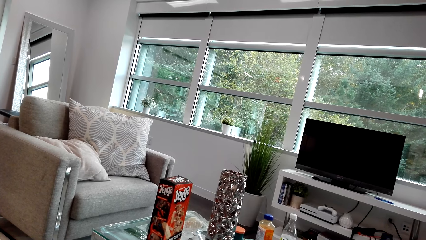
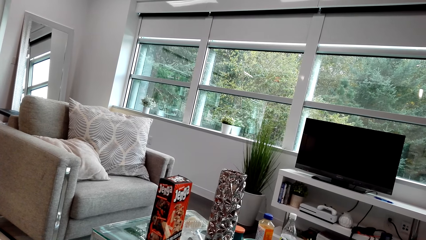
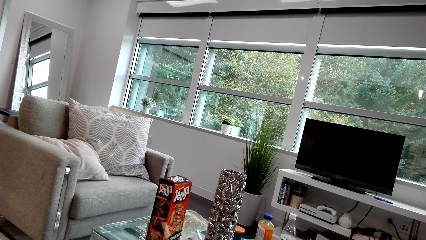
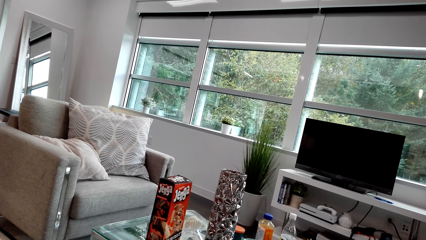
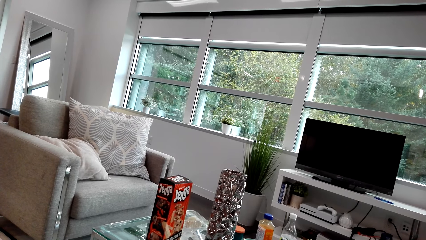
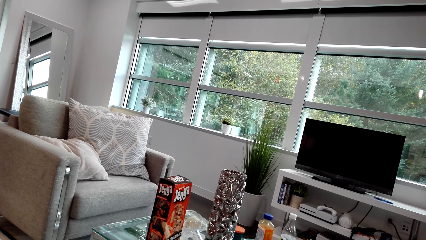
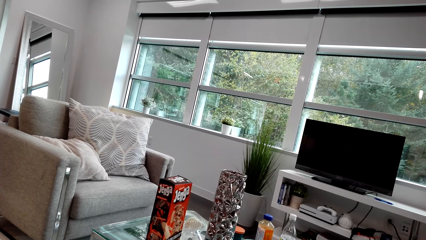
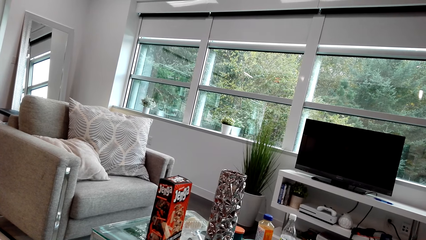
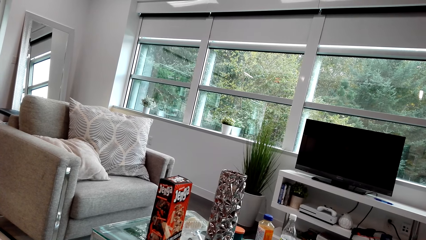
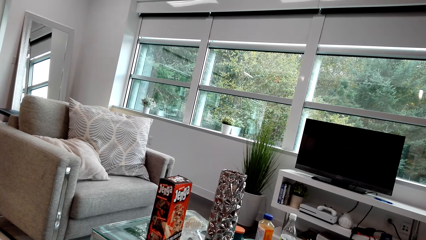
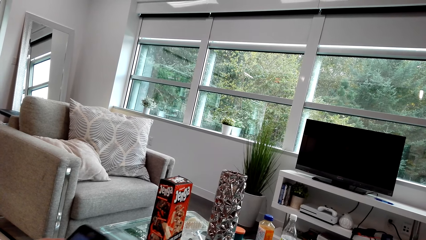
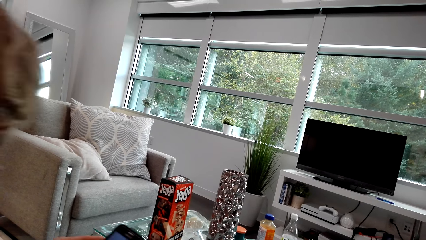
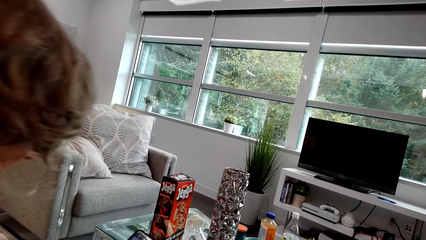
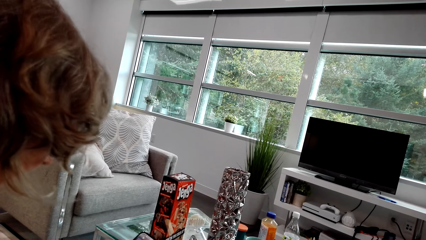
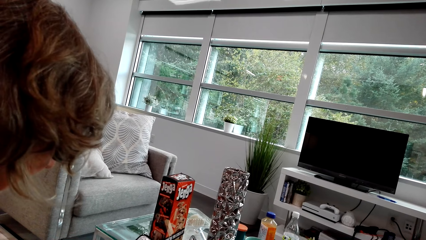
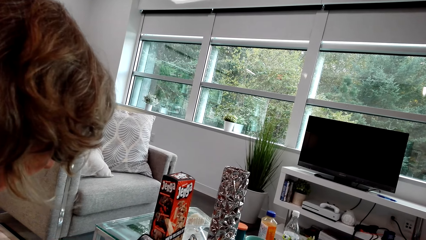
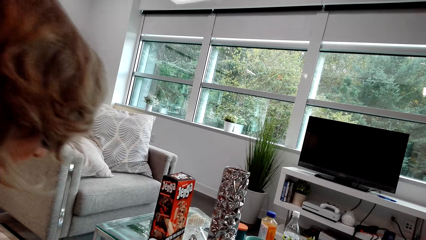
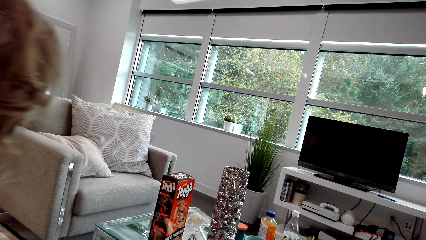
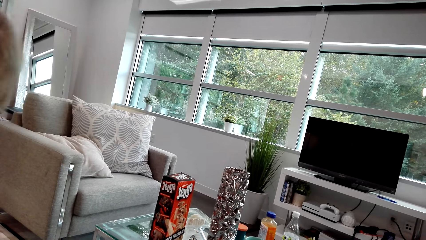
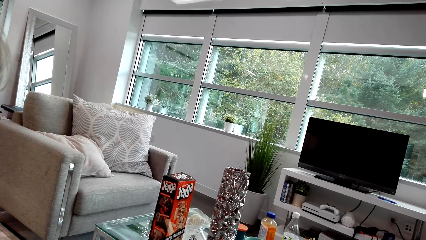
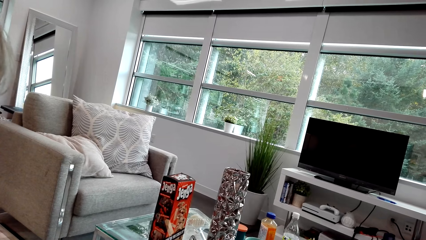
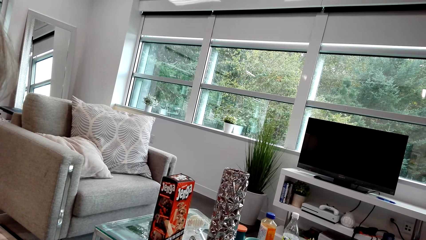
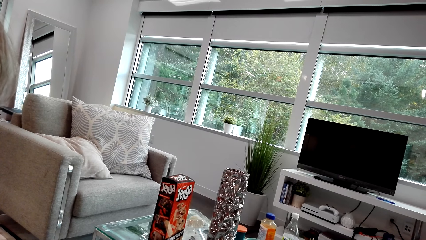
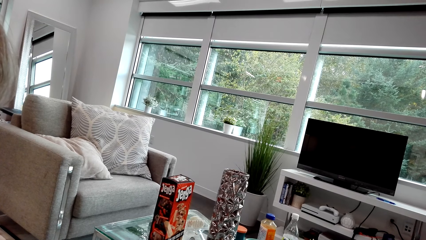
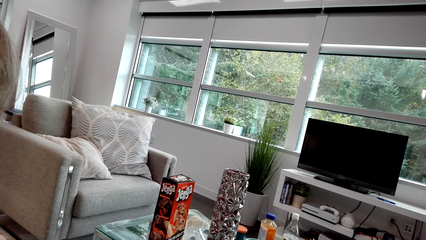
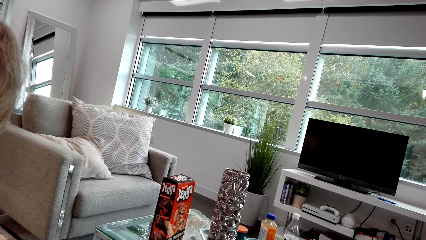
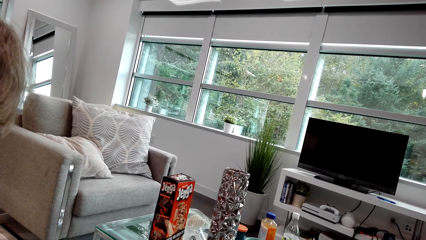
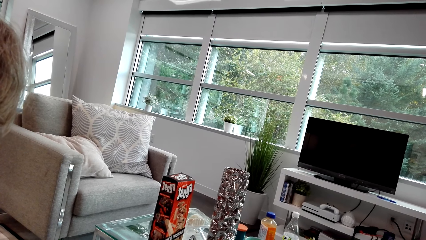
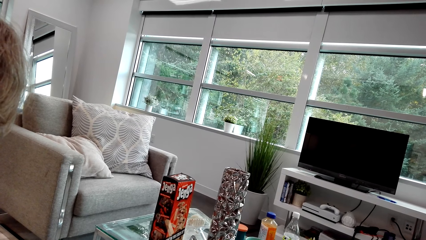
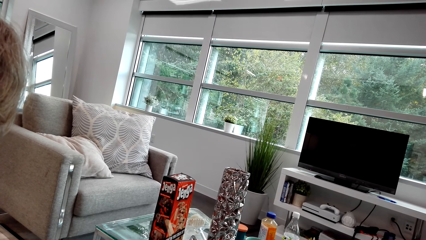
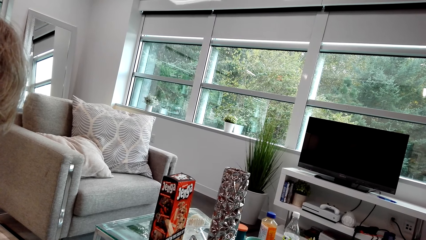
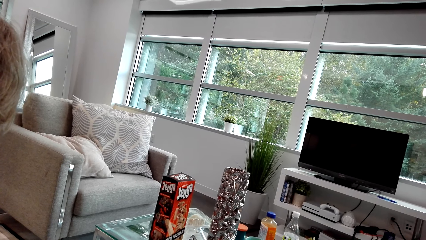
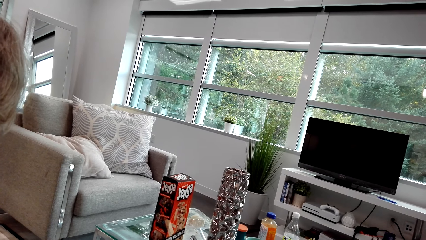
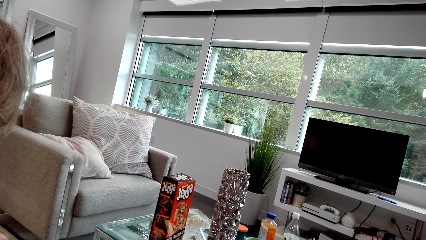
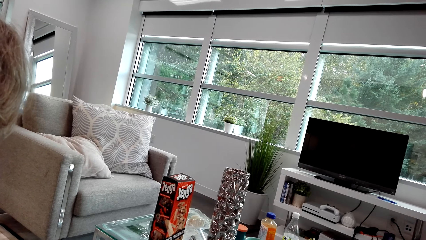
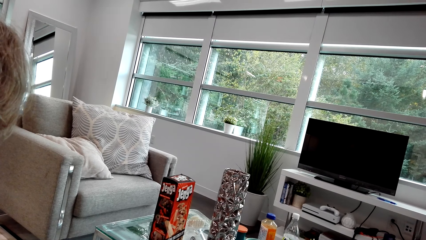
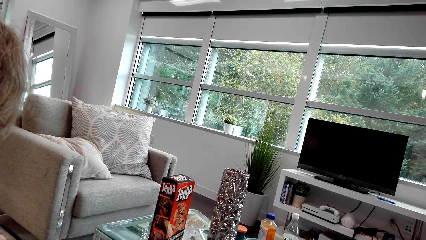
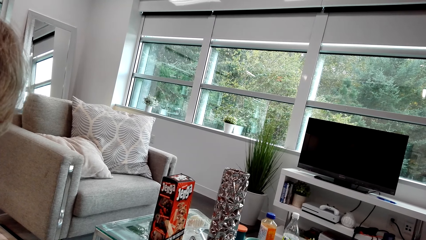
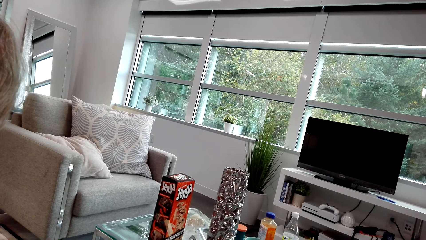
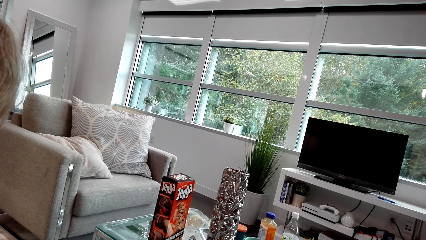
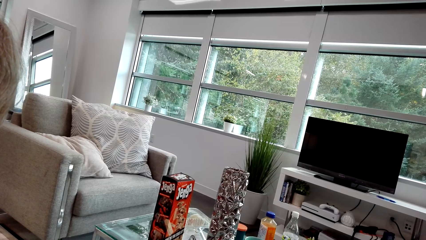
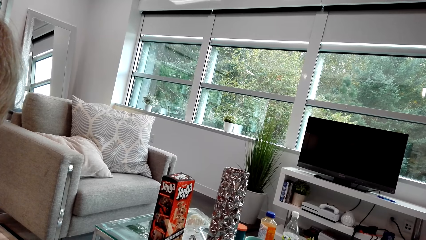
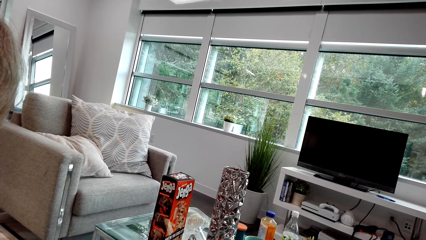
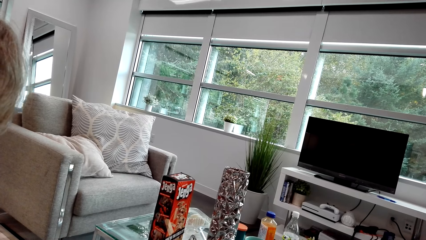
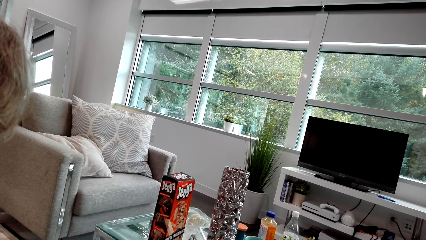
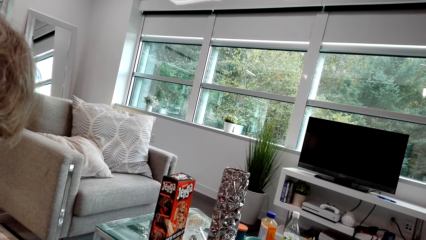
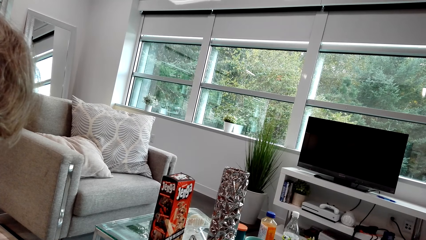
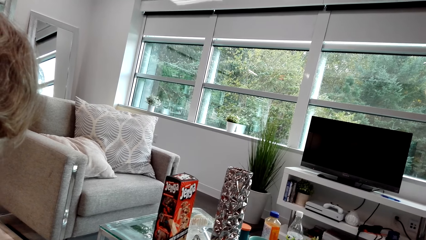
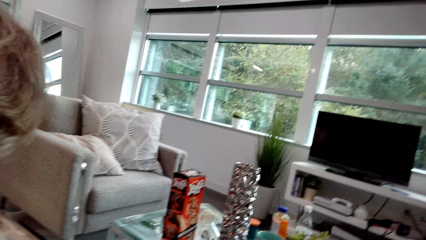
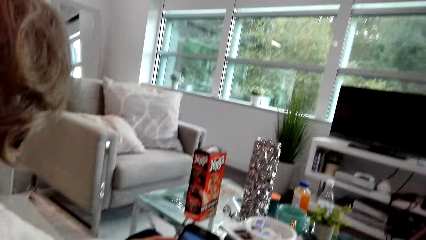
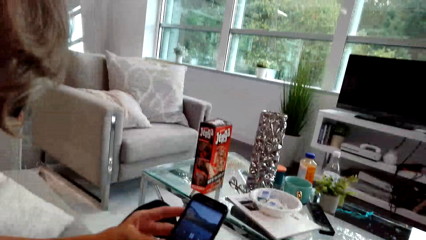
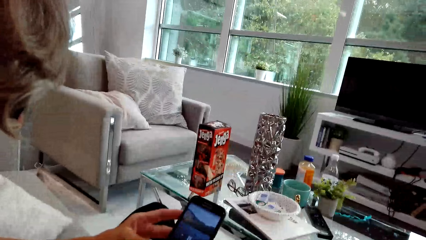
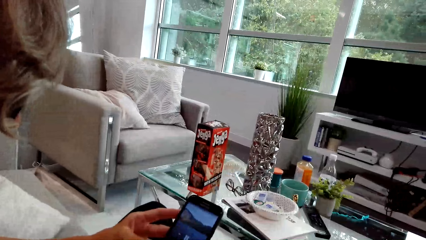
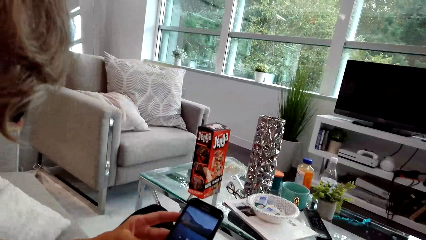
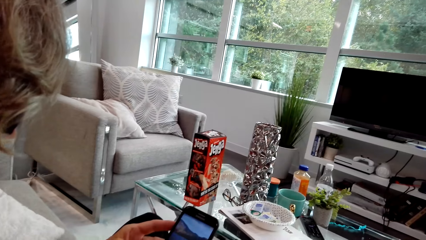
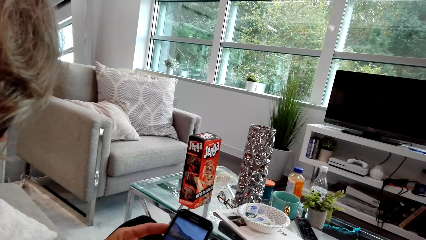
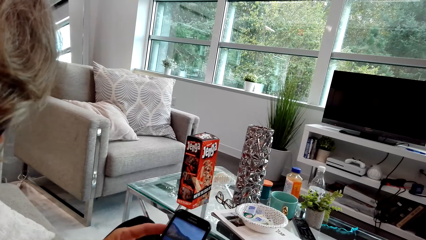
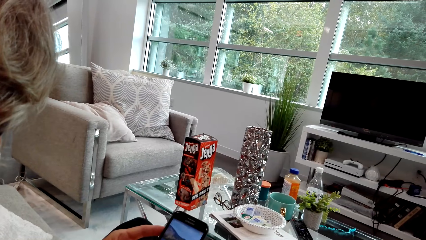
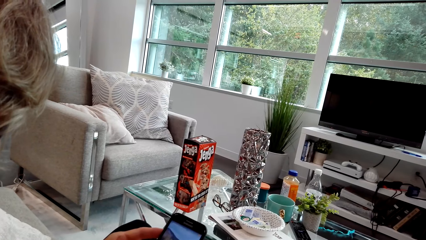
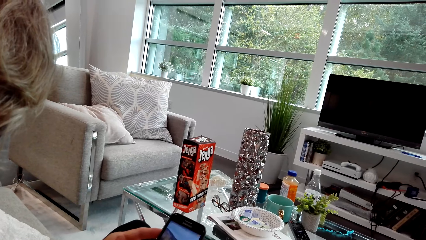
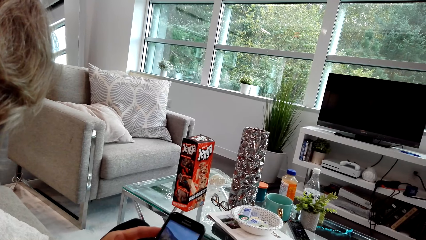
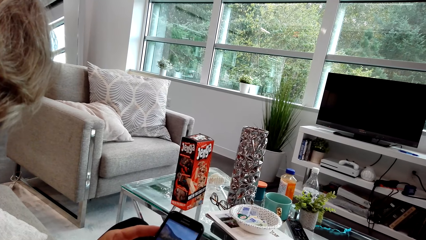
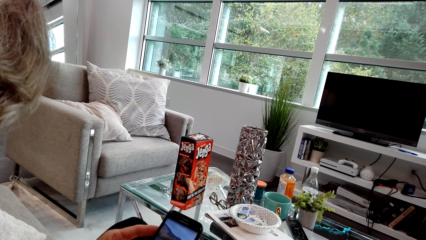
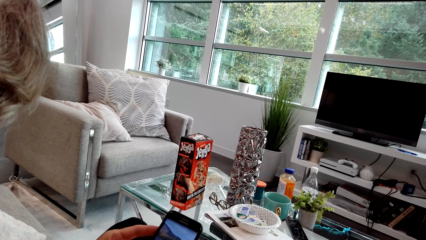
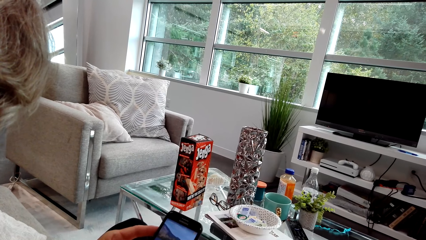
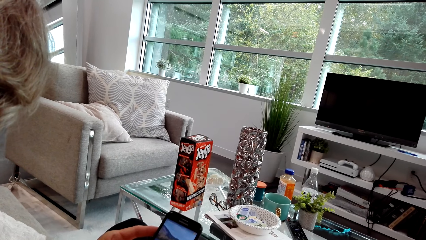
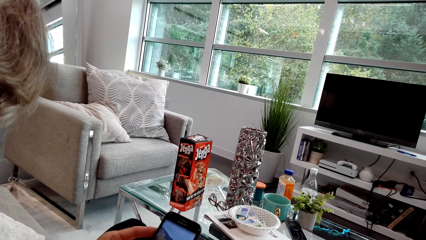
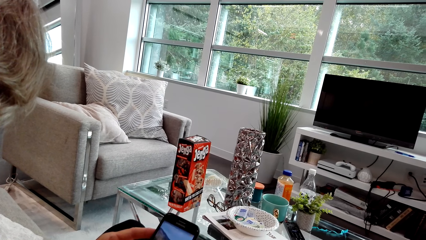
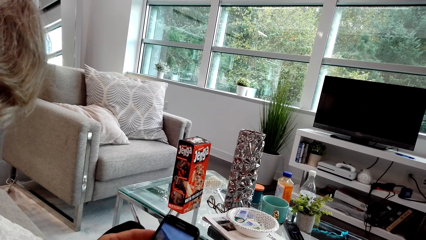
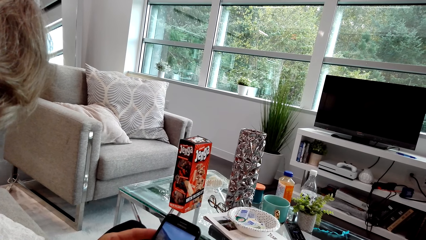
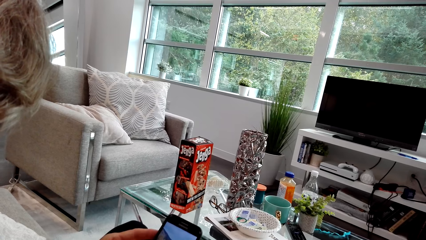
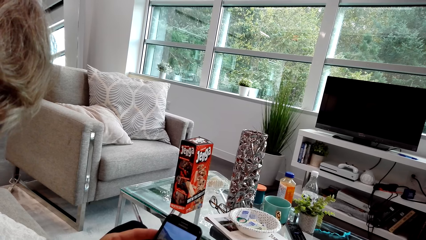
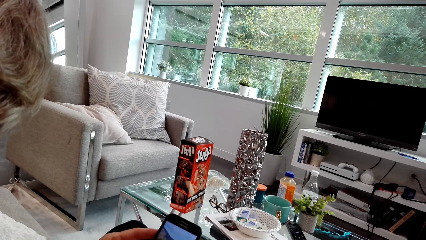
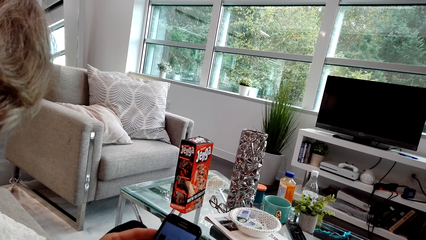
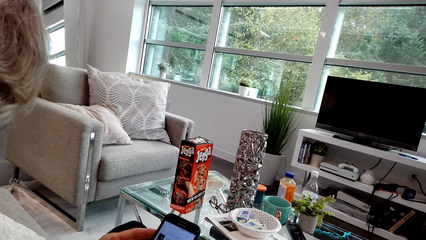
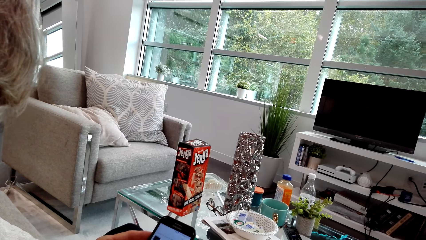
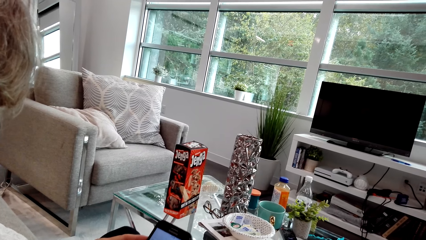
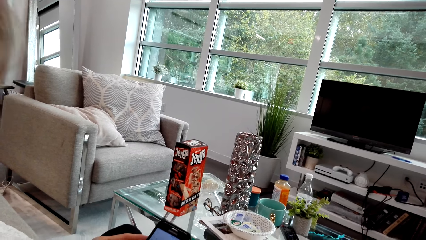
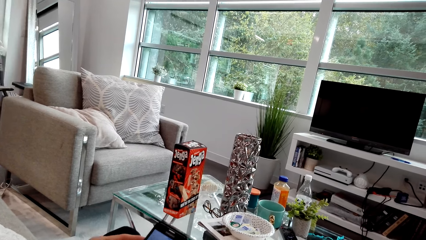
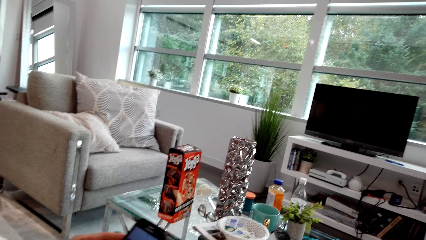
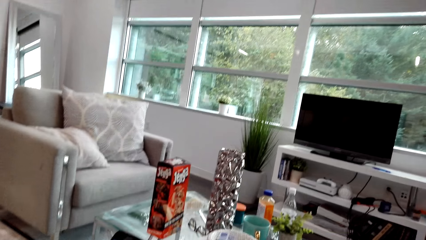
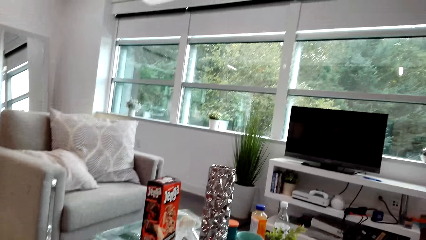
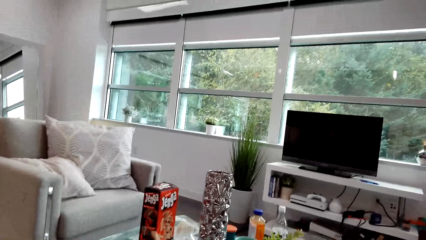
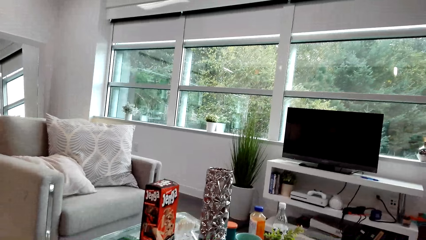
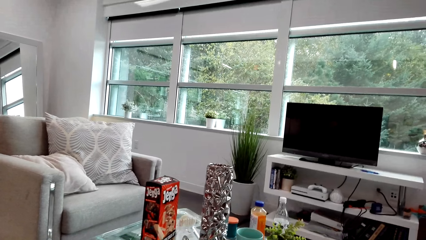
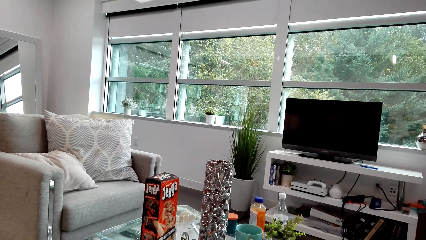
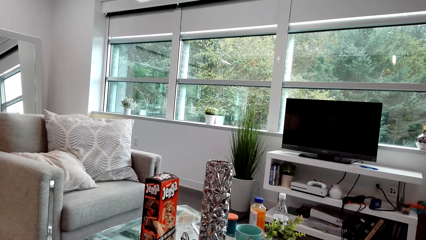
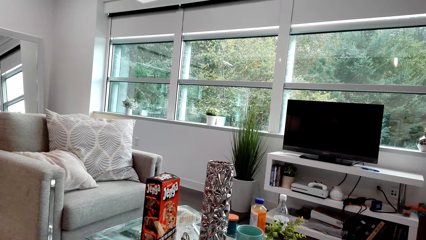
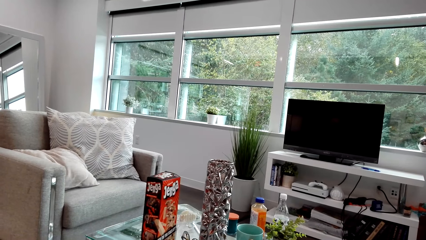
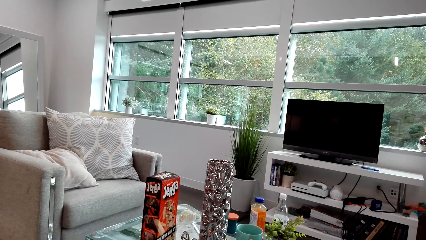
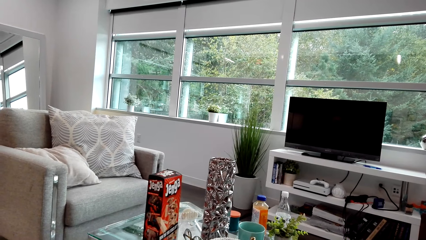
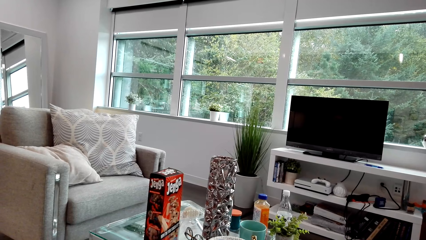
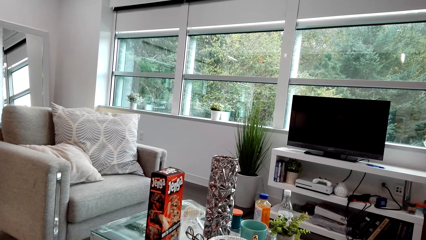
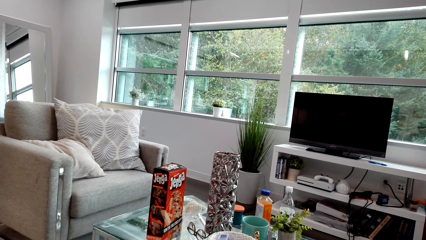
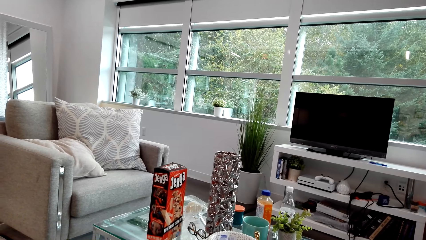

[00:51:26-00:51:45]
A lady scrolls a phone. The camera wearer holds the phone. The lady dialogues with the camera wearer. The camera wearer looks around. The lady holds the phone, watches a video on the phone with the camera wearer, stares at the phone and laughs. The camera wearer dialogues with the lady. The lady dialogues with the camera wearer. The camera wearer looks around.
